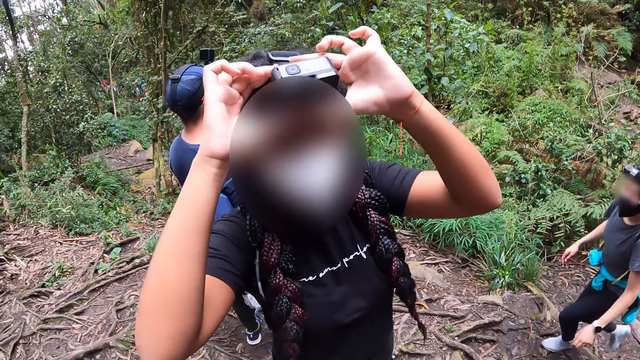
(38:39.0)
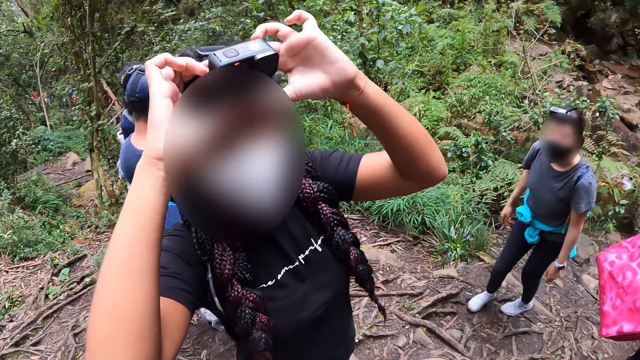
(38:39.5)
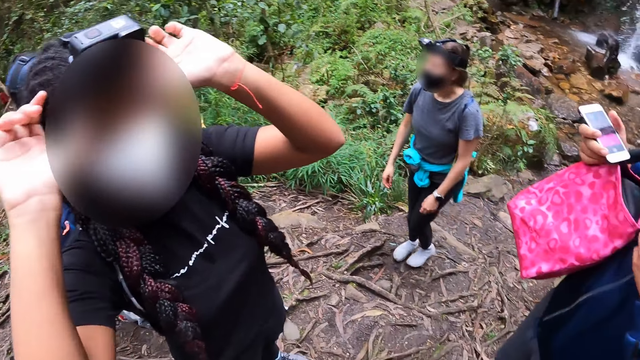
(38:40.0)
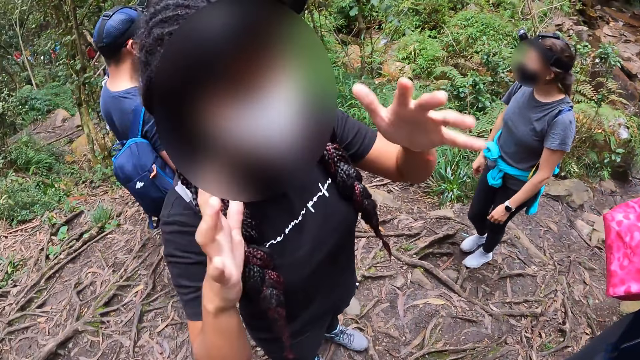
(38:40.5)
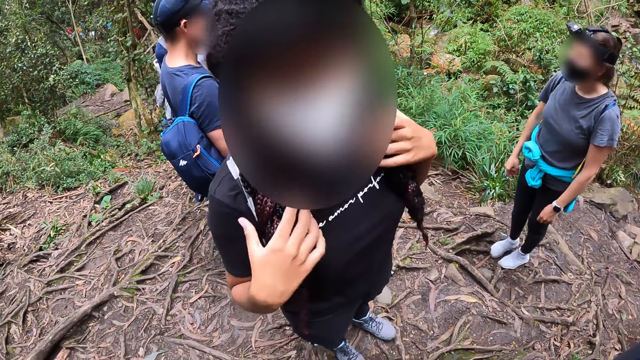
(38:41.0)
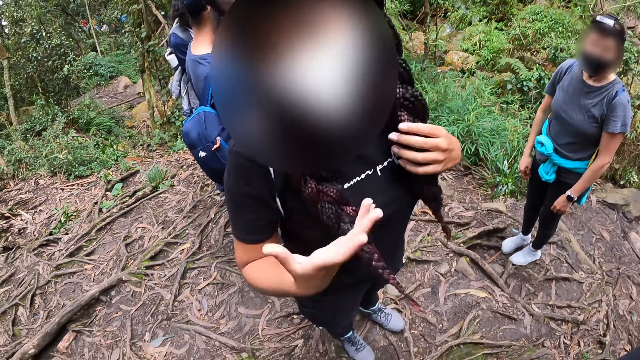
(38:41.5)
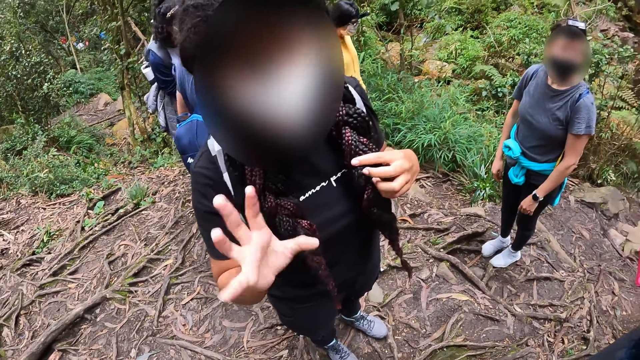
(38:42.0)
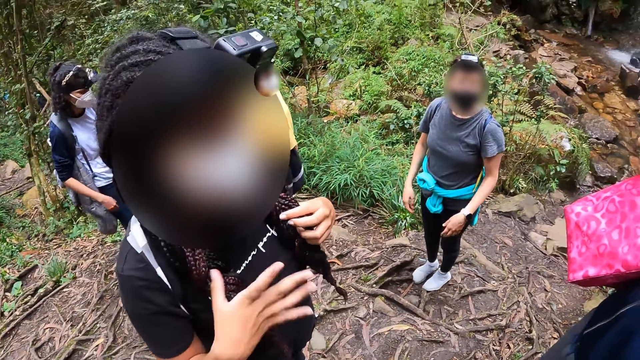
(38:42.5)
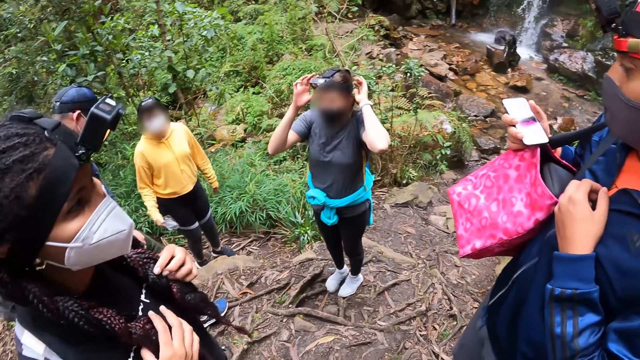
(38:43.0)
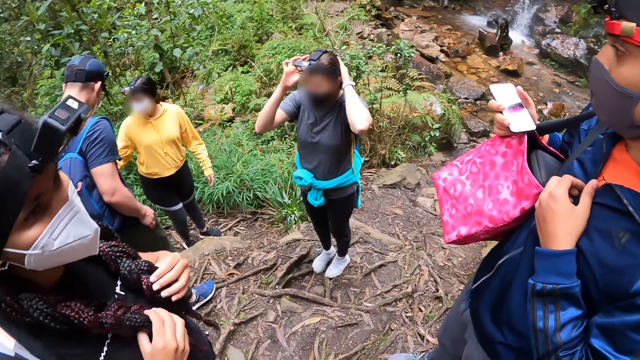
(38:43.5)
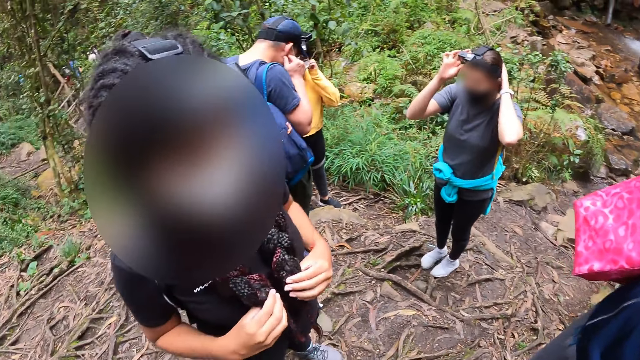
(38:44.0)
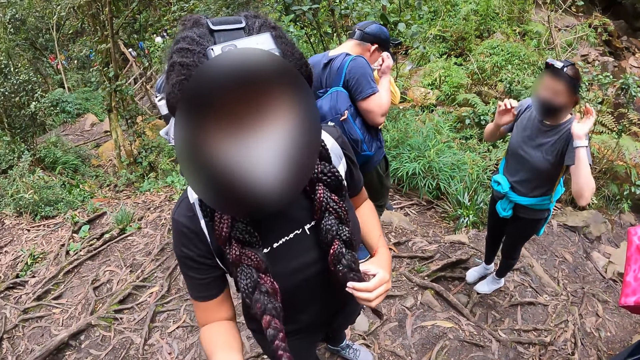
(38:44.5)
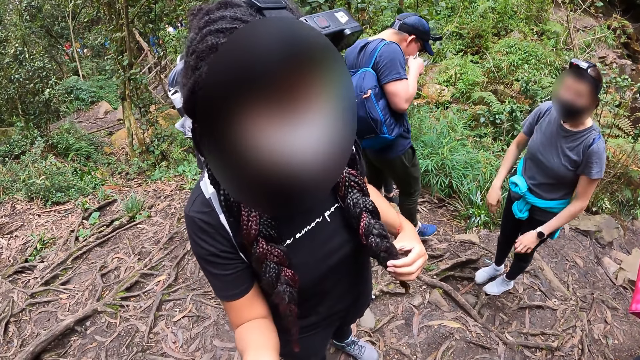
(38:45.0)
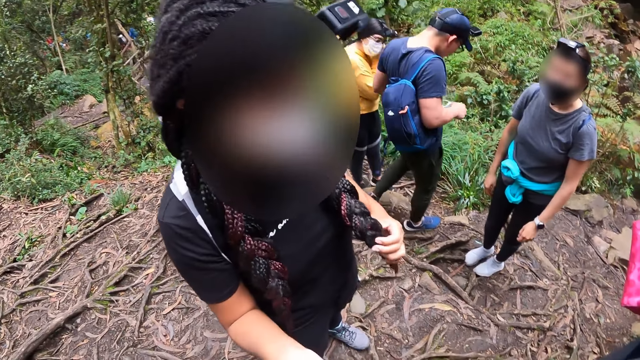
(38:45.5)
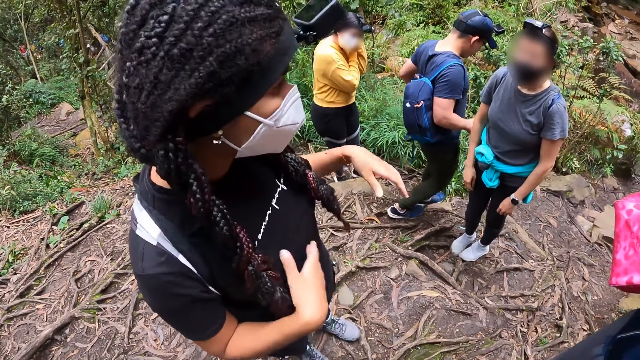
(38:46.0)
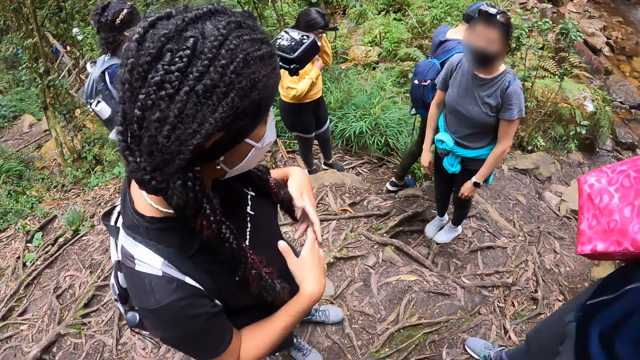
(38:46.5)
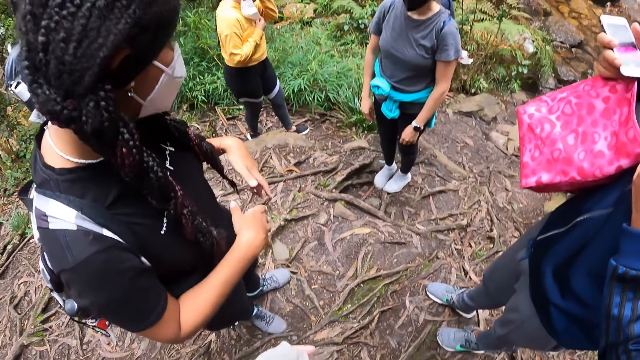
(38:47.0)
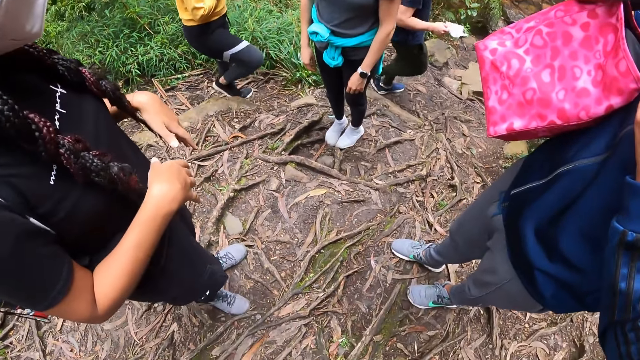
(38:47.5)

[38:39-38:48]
A woman gestures with both hands. The woman touches her braids with both hands. The woman converses with the camera wearer. The woman gestures with her right hand. Another woman touches her hair with both hands. A person adjusts a camera. A man takes off the facemask from his face with both hands. The first woman converses with the camera wearer. A third woman takes off the facemask from her face with both hands. The first woman sways hands.

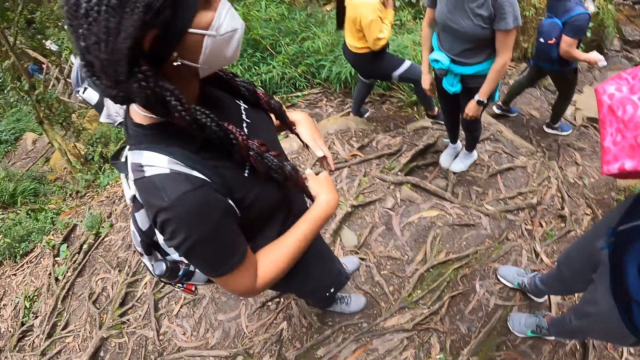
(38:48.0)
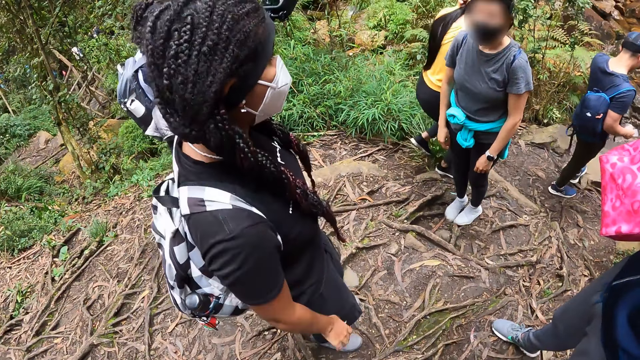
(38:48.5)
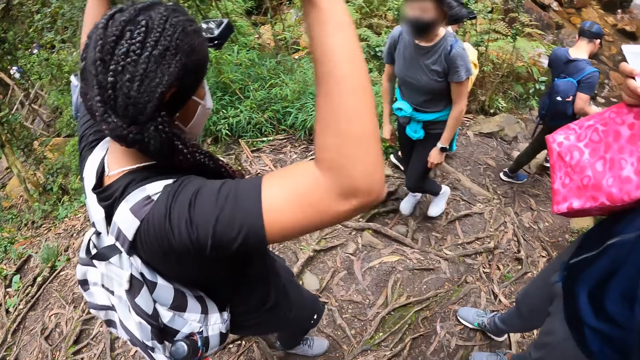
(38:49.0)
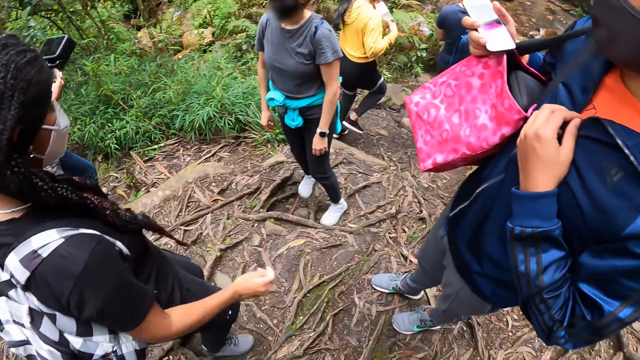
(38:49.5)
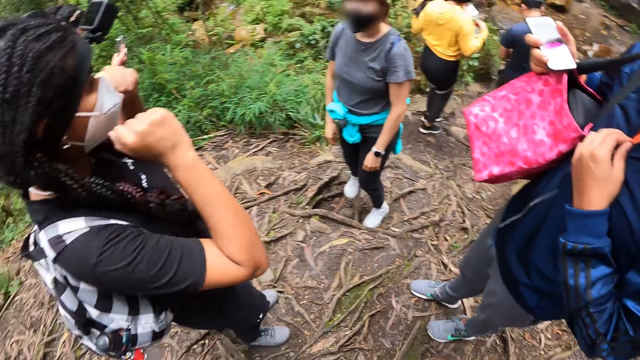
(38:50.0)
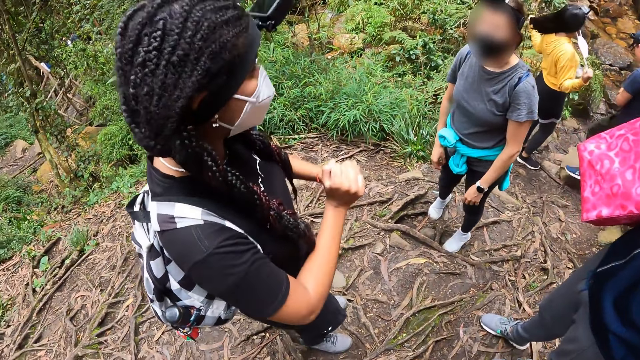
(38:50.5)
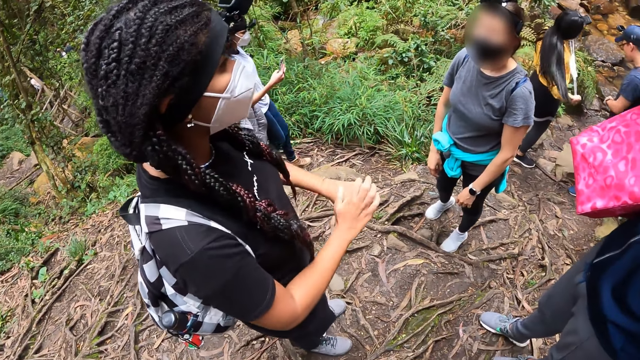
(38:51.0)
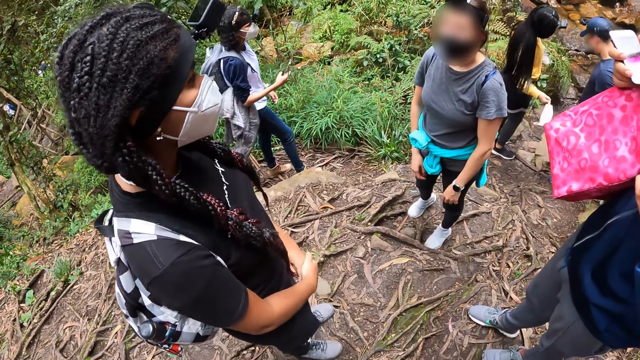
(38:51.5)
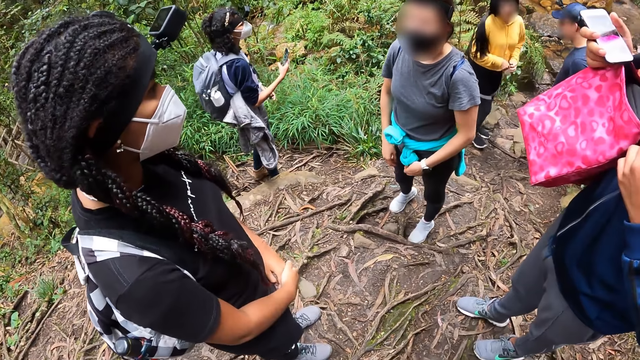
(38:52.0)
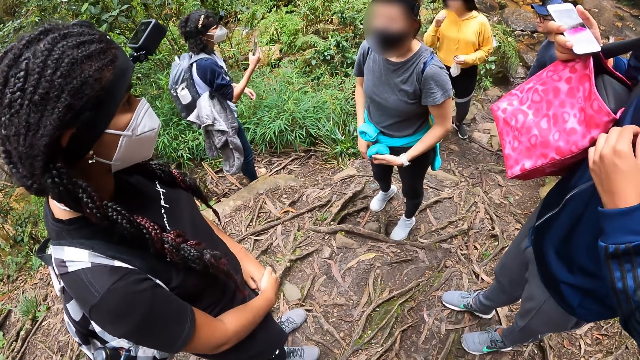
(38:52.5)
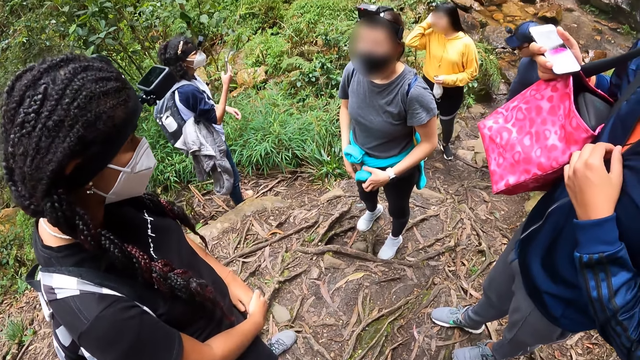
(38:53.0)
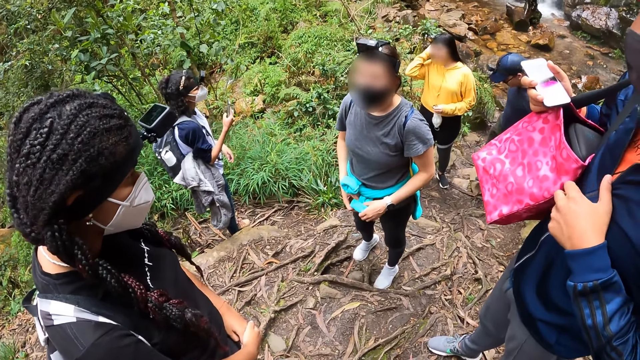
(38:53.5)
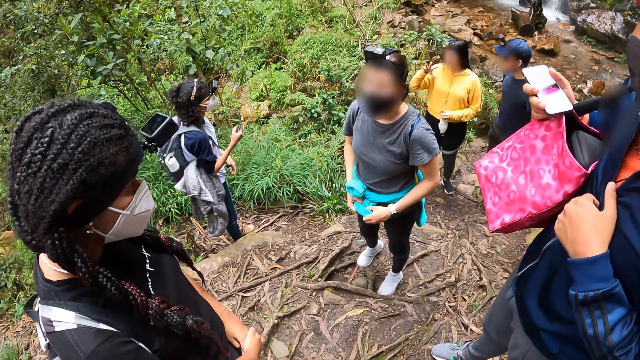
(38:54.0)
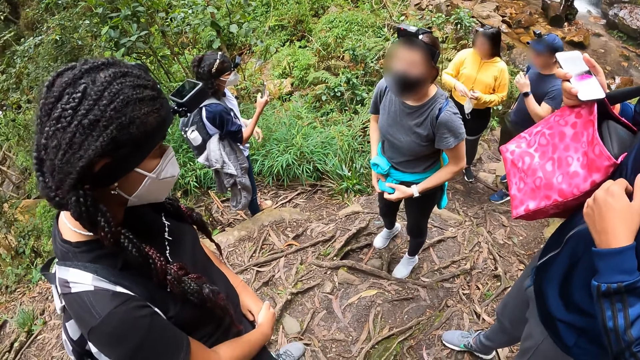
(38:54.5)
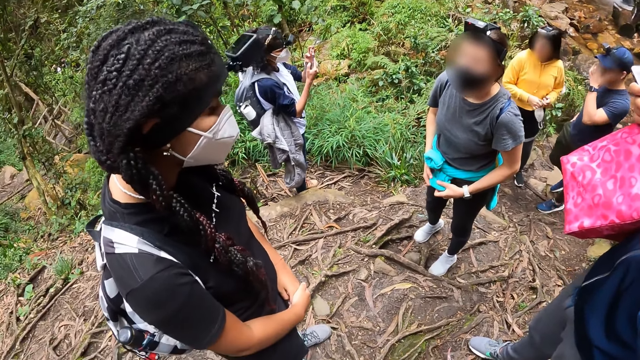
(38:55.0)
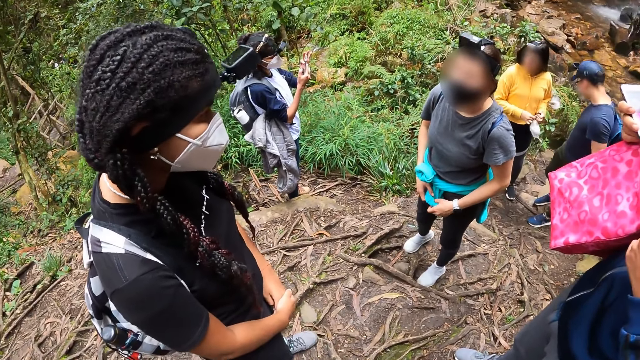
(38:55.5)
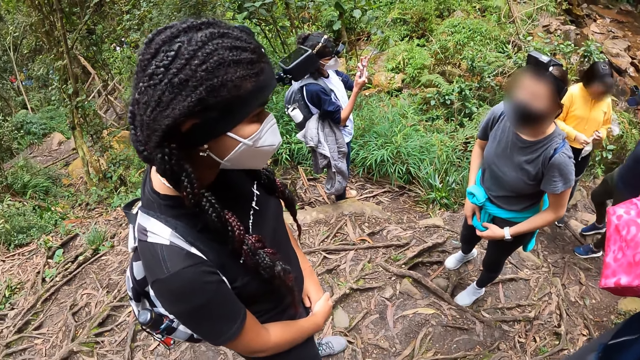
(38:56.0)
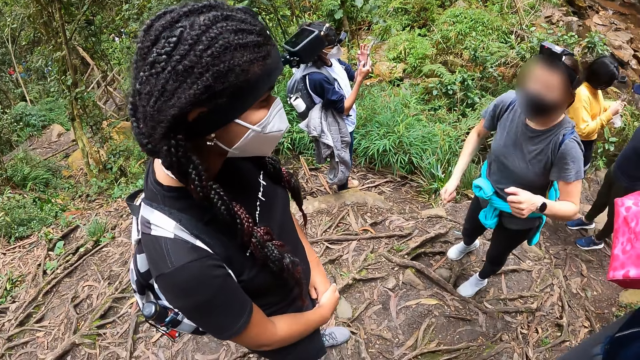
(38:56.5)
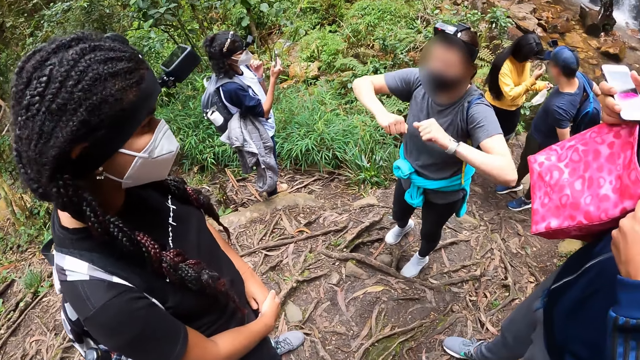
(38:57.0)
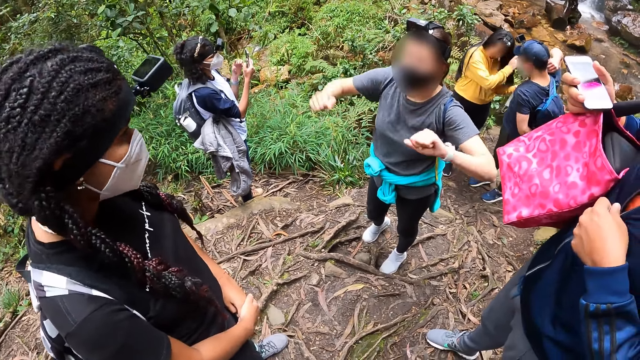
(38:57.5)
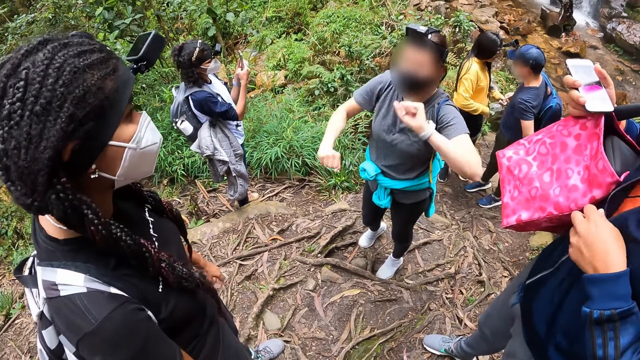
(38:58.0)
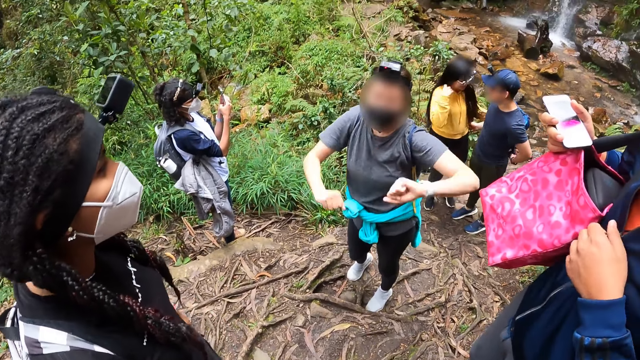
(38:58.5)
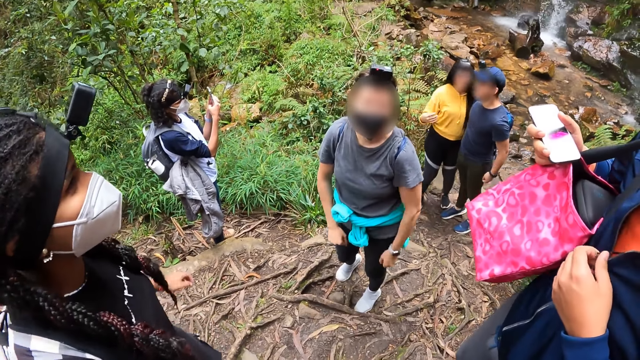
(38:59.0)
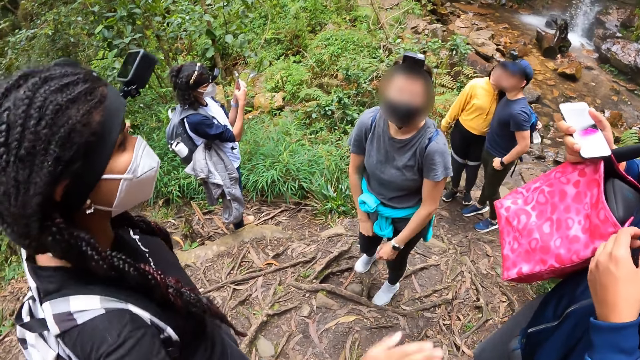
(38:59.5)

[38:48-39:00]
A woman gestures with both hands. The woman converses with a person. Another woman flicks her hair with her left hand and pulls off a facemask from her face with her right hand. The second woman passes the facemask from her right hand to her left hand. The person converses with the first woman. The second woman touches her hair with her right hand. The second woman holds the facemask in her left hand with both hands. A man adjusts a pair of glasses on his face with his left hand. A third woman holds a phone with both hands. A fourth woman gestures with both hands. The man adjusts the shoulder strap of a bag on his right shoulder with his right hand. The person sways hands. The second woman flicks her hair with her right hand. The man hugs the second woman with his right hand. The first woman gestures with both hands.
